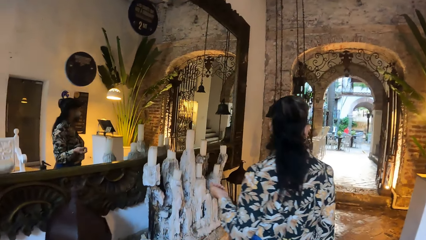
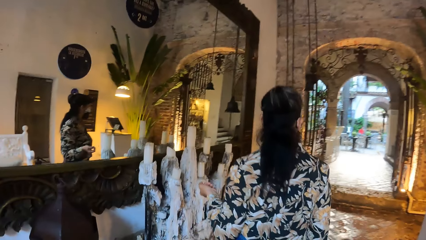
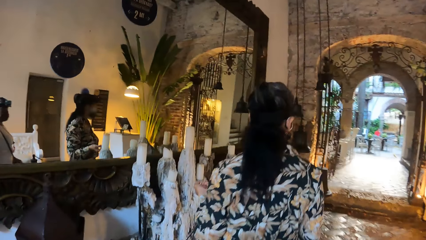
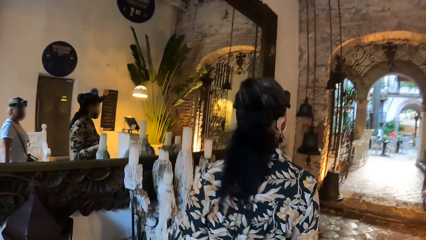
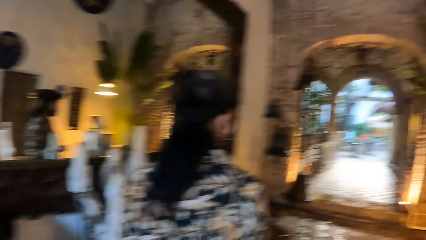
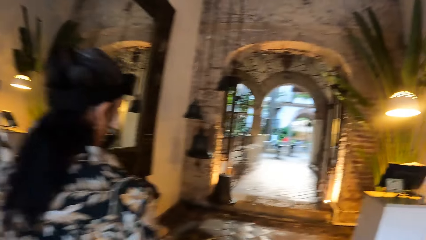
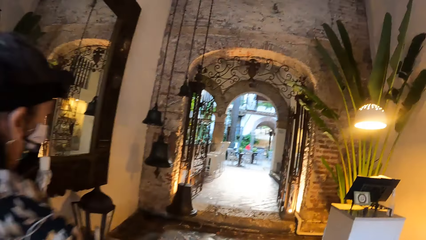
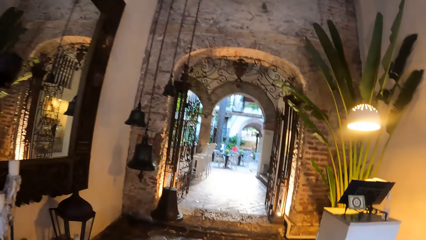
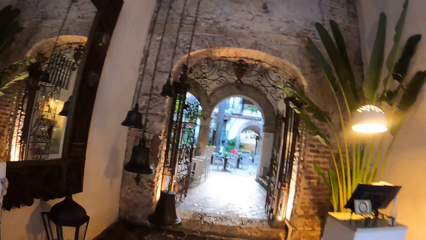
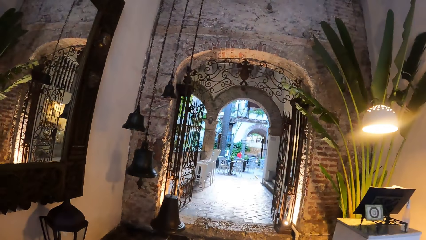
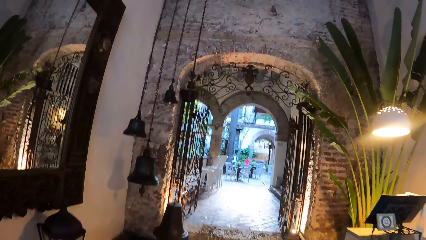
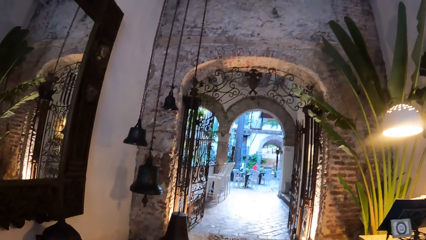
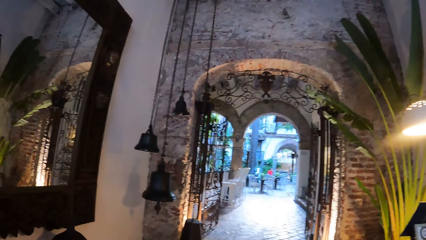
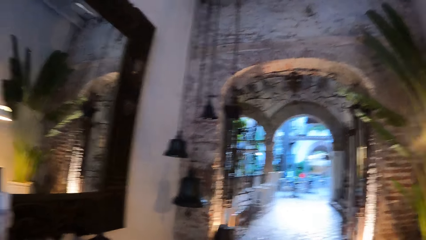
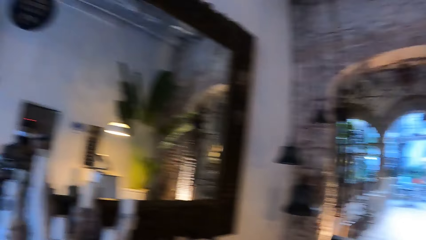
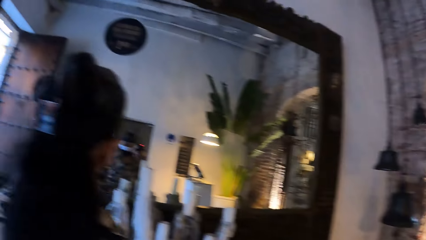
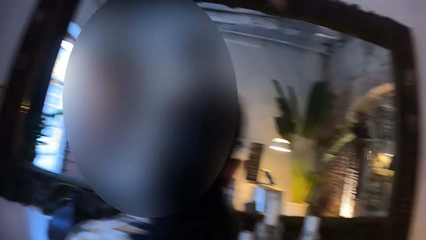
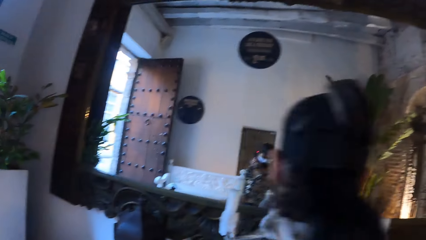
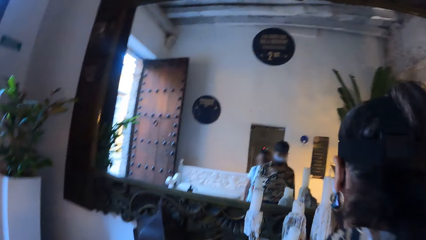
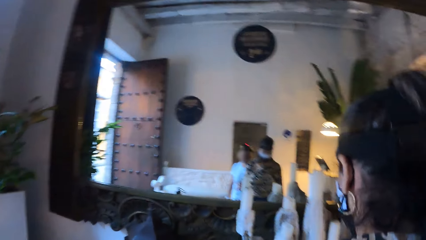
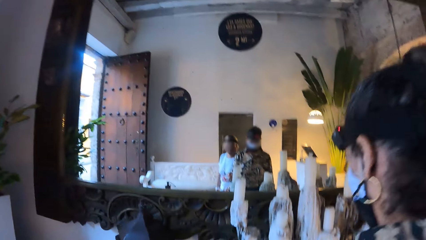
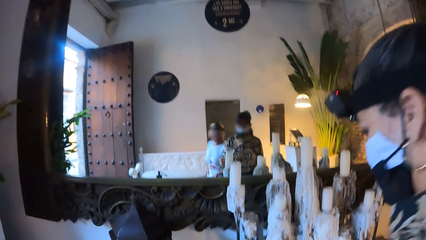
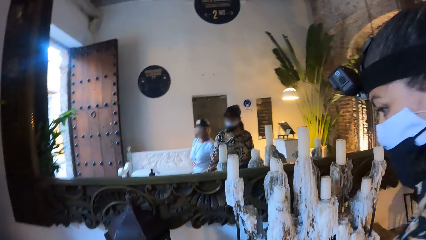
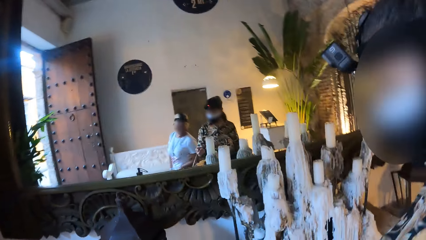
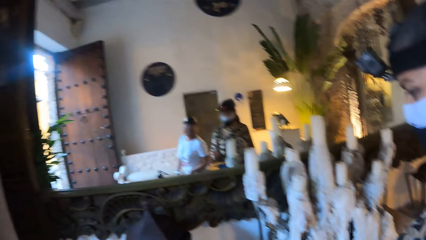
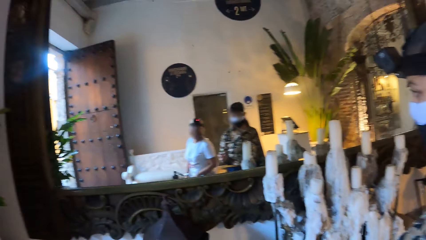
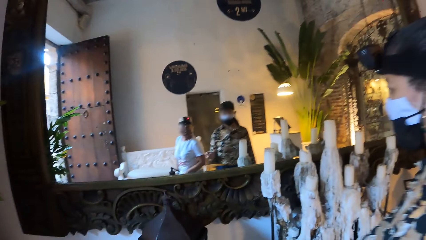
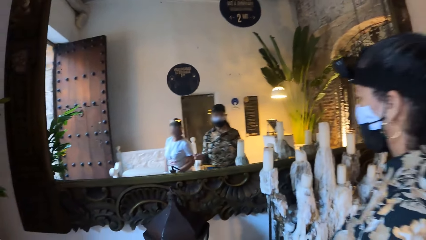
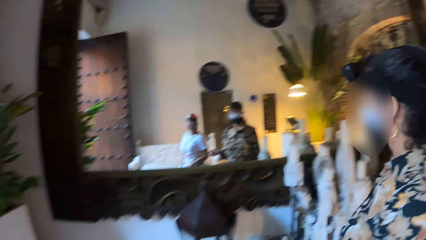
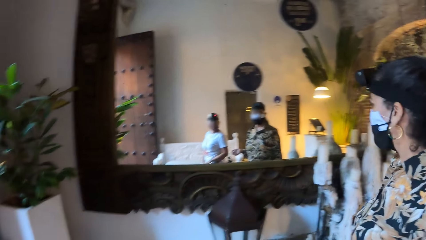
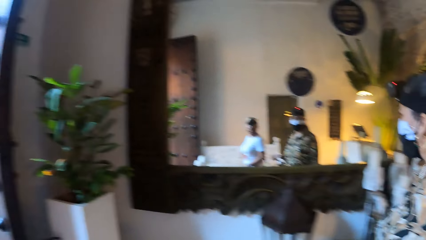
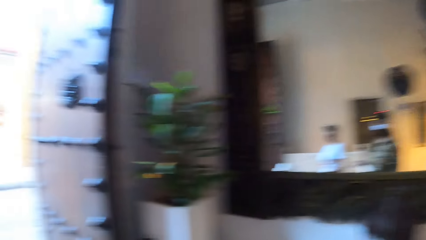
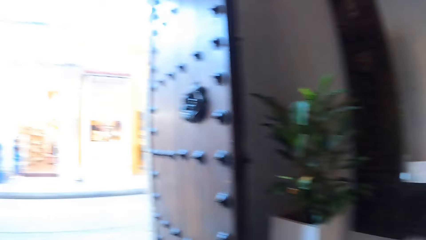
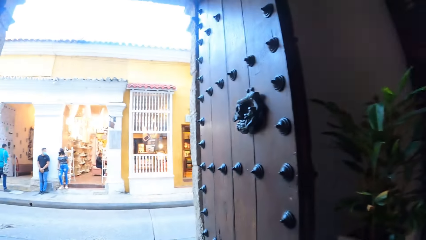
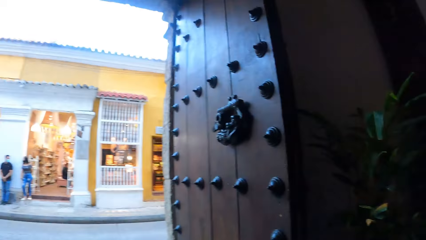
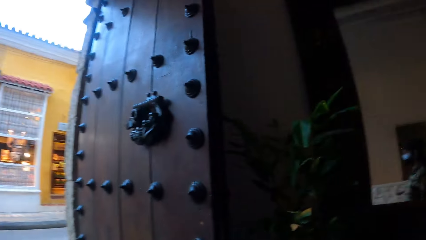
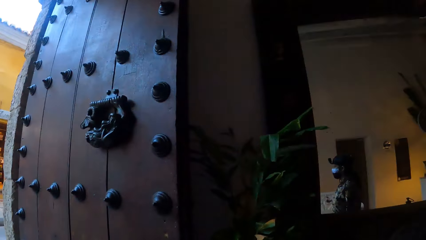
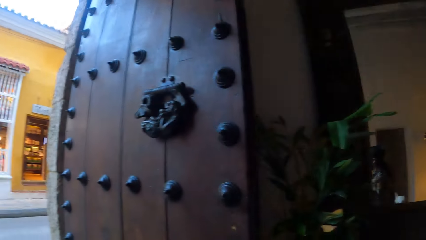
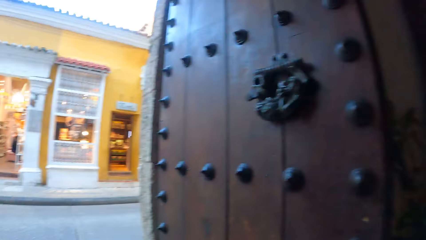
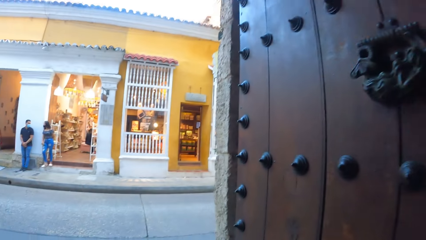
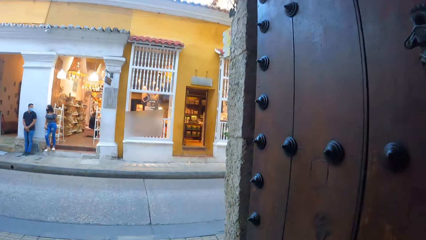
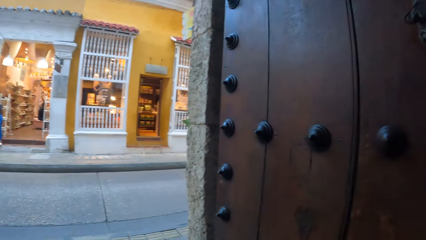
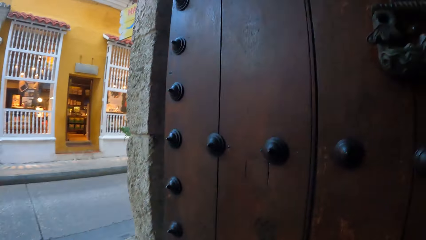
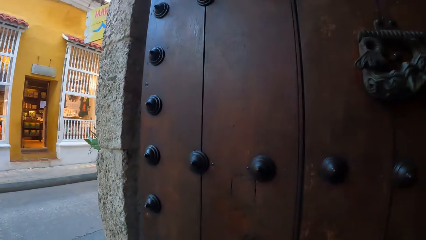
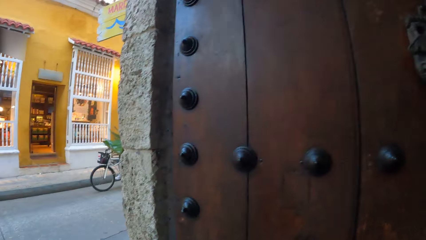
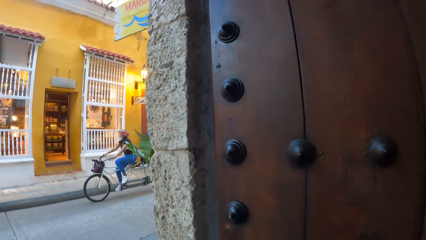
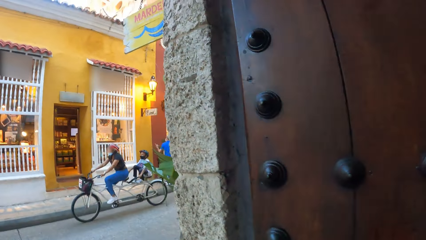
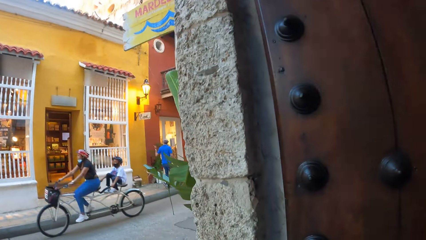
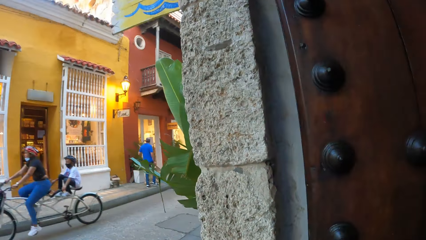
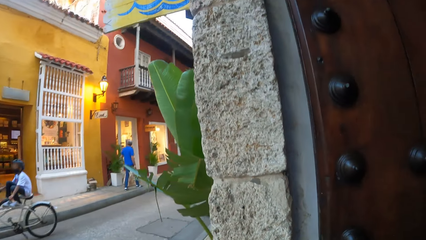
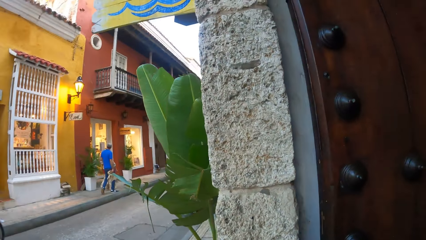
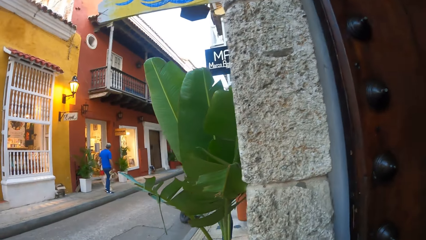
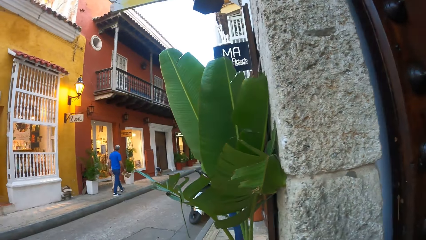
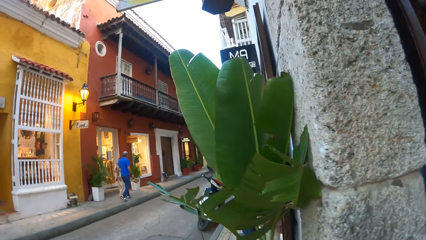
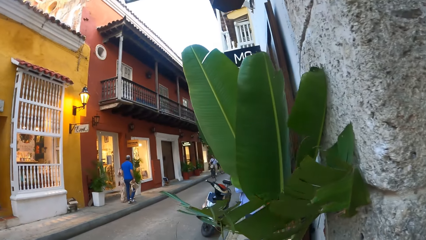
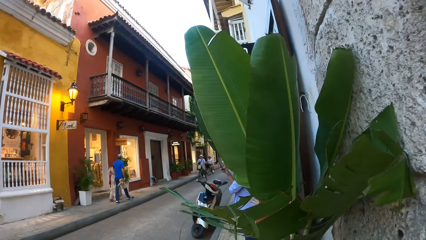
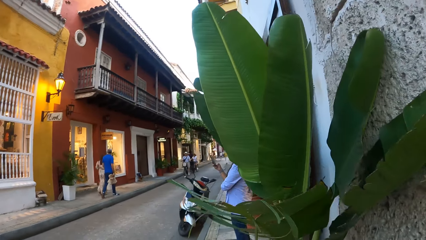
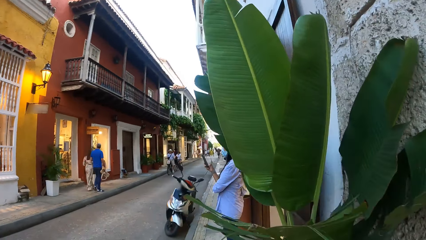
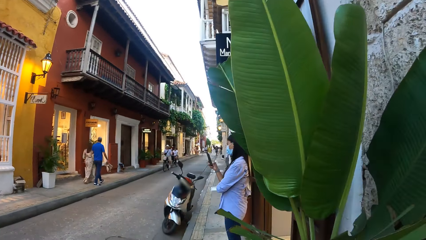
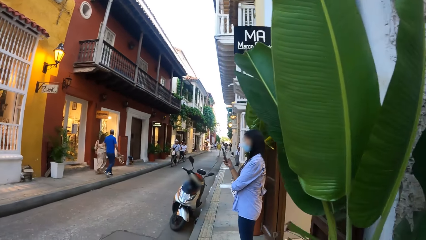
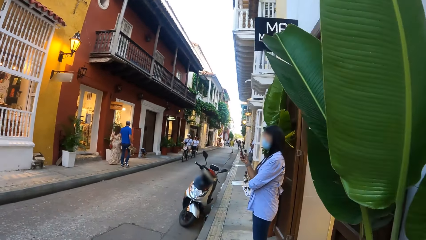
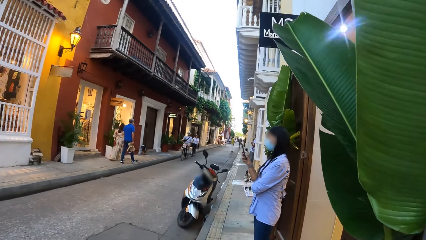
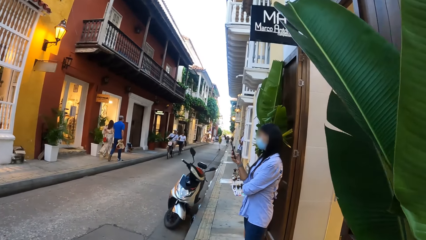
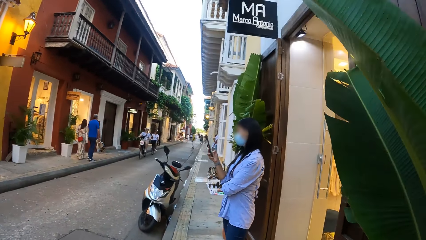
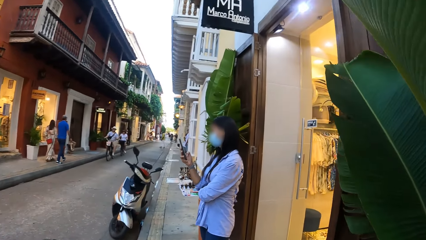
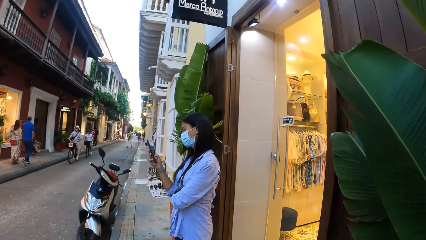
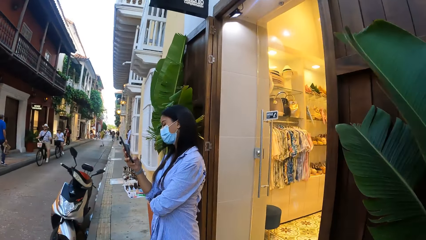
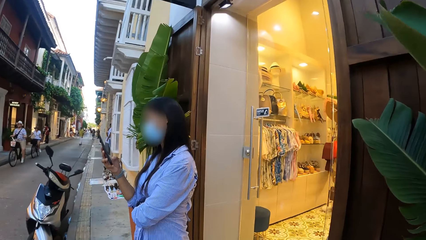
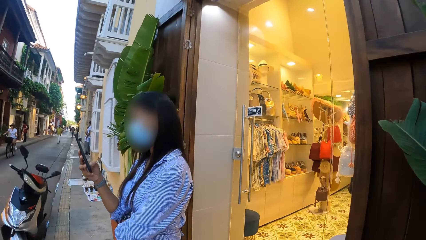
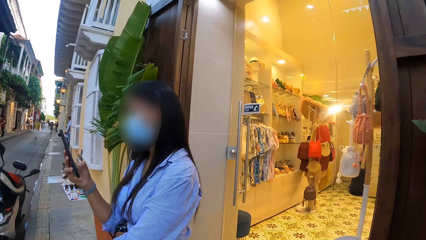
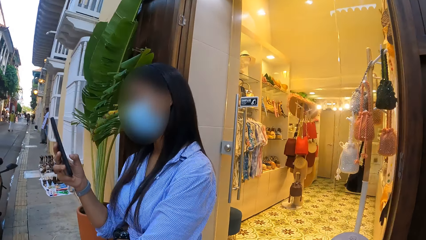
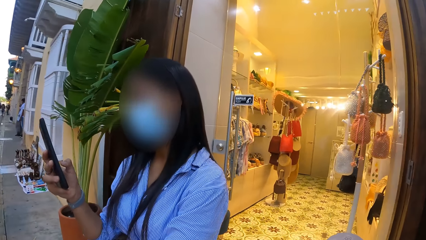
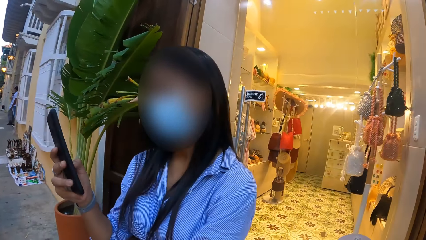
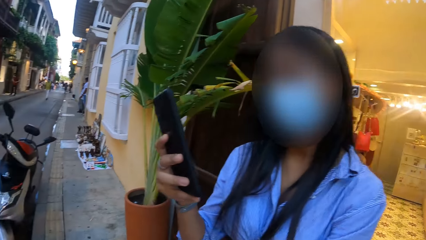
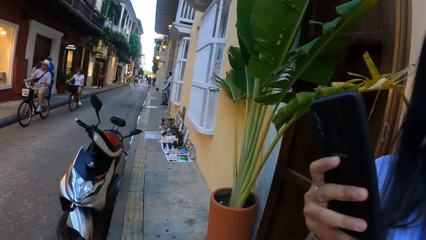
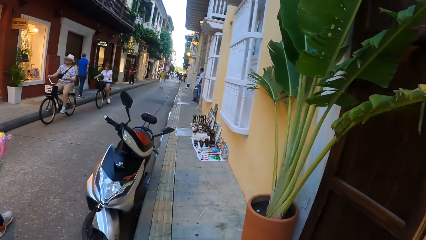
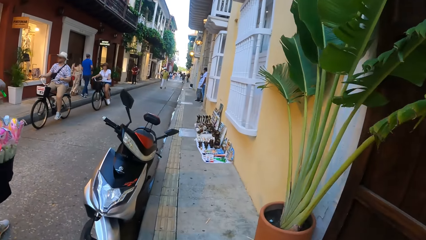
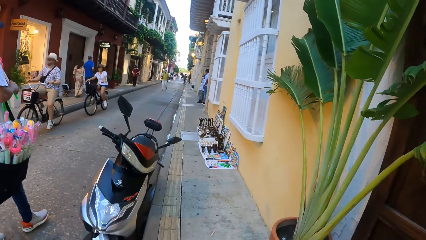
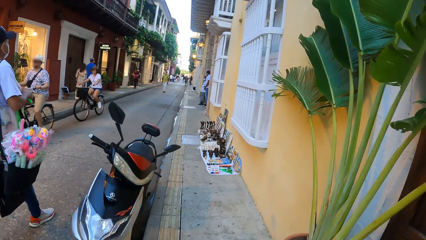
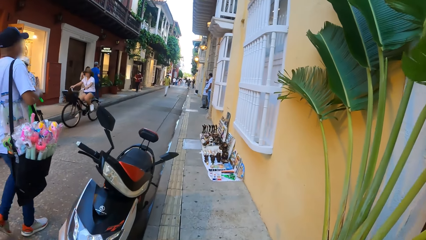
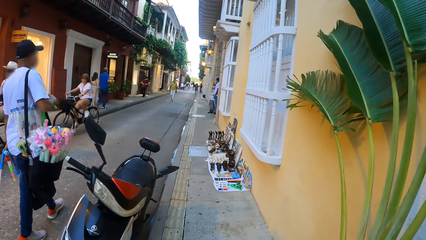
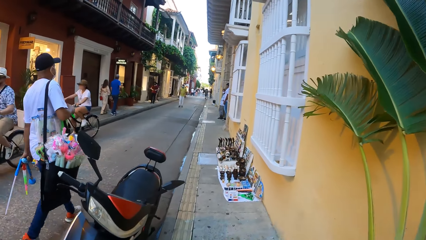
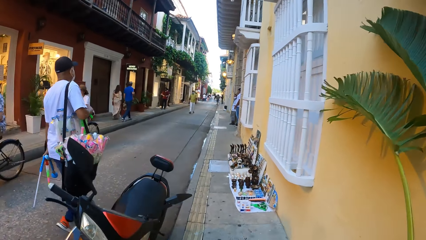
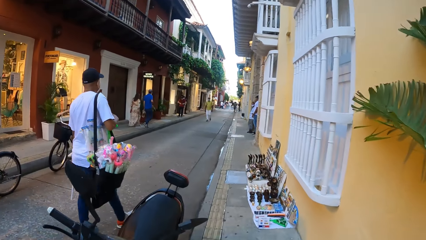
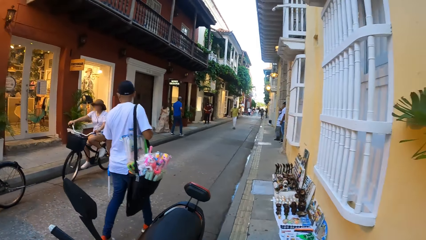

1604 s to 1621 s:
The camera wearer looks at her reflection in the mirror. She walks. A lady stands at the entrance. The camera wearer looks at the mirror. She stands beside the lady. The lady looks at herself in the mirror. The camera wearer walks outside the building with the lady. She walks on the pavement. Another lady stands at an entrance to a store and holds a phone in hand. The camera wearer walks past the other lady.
